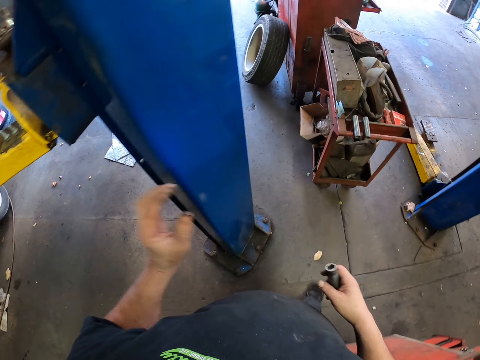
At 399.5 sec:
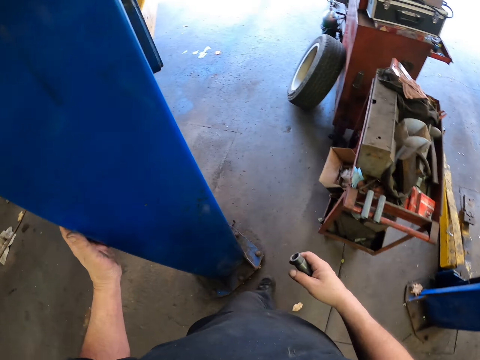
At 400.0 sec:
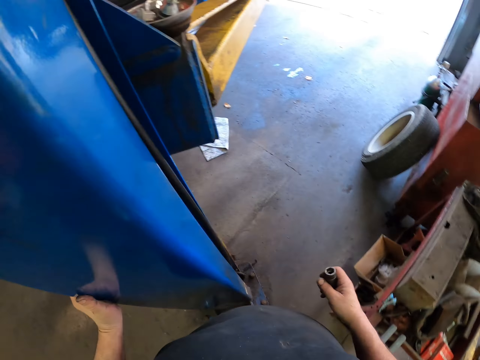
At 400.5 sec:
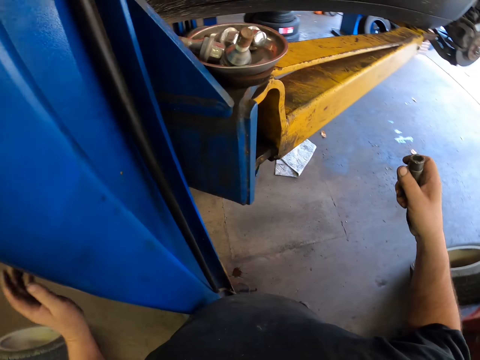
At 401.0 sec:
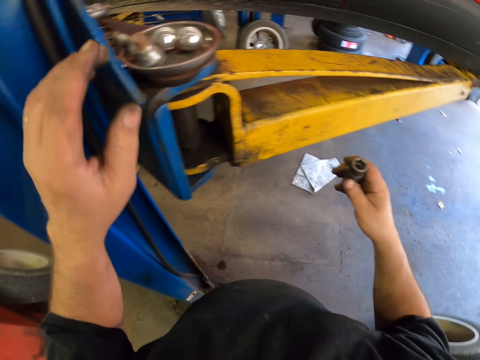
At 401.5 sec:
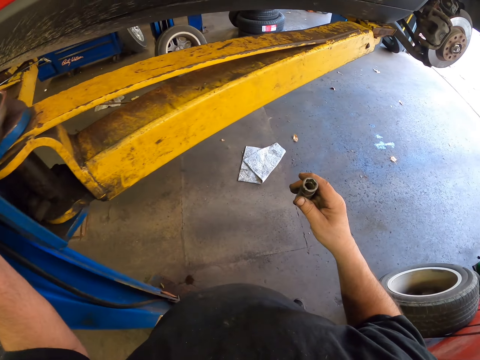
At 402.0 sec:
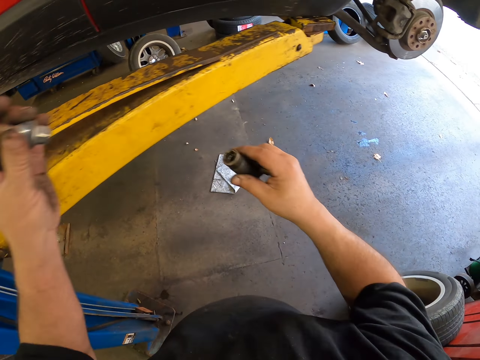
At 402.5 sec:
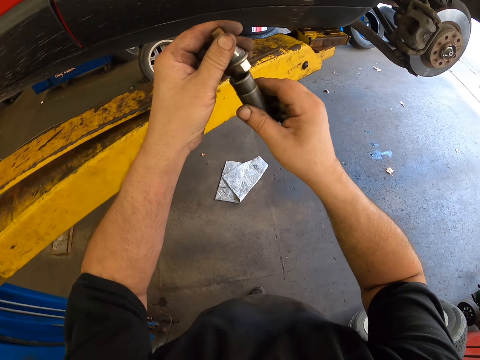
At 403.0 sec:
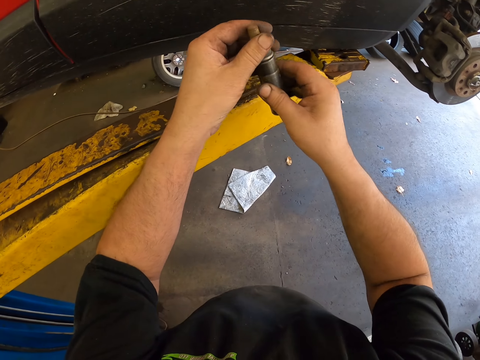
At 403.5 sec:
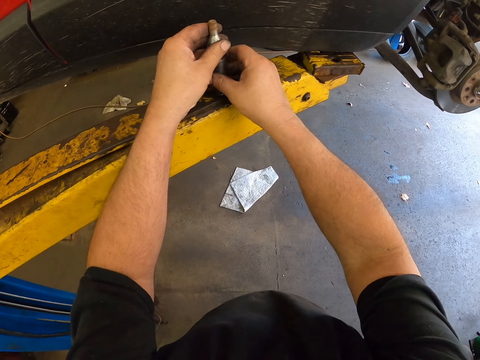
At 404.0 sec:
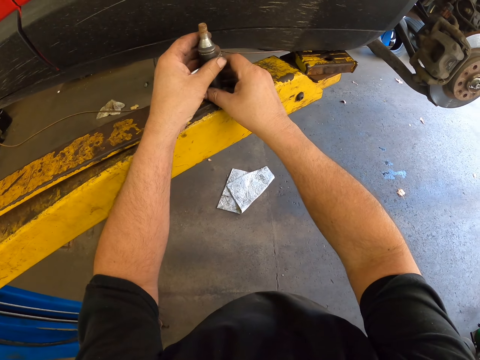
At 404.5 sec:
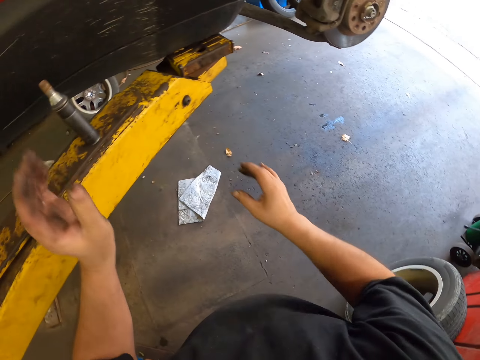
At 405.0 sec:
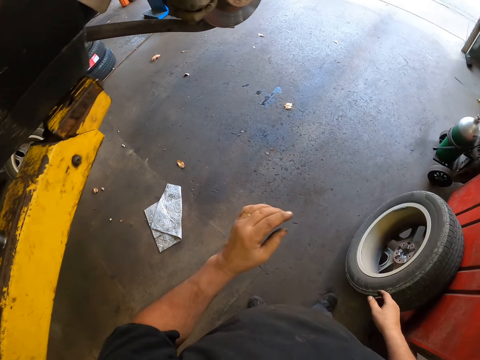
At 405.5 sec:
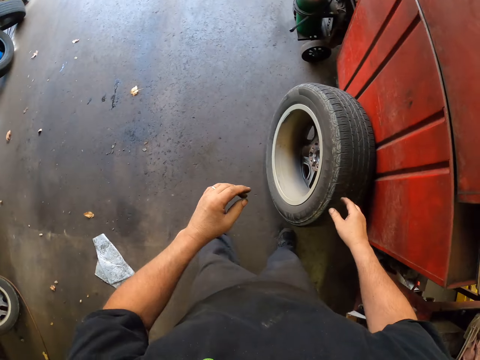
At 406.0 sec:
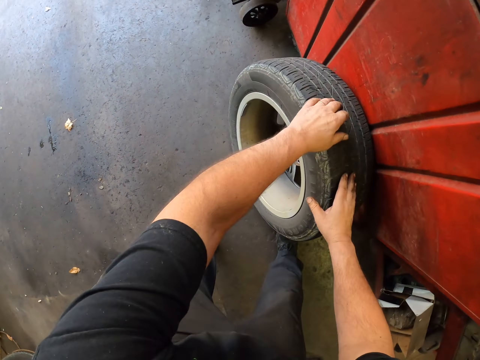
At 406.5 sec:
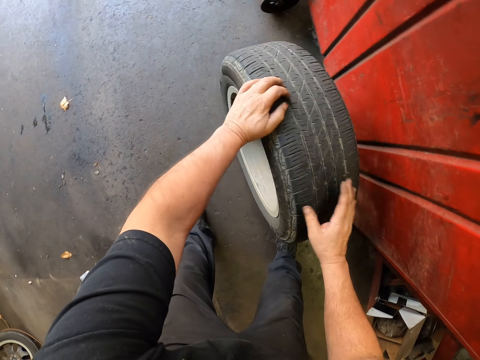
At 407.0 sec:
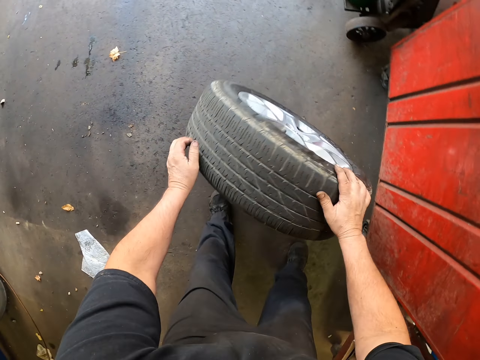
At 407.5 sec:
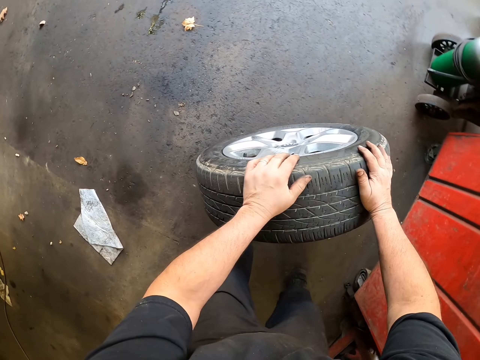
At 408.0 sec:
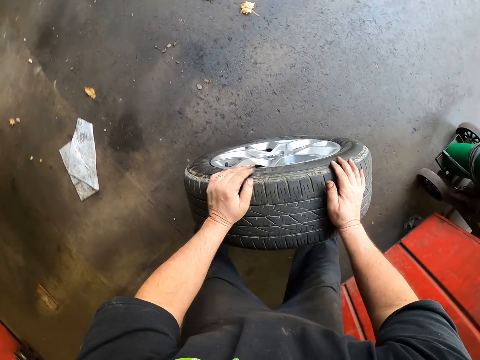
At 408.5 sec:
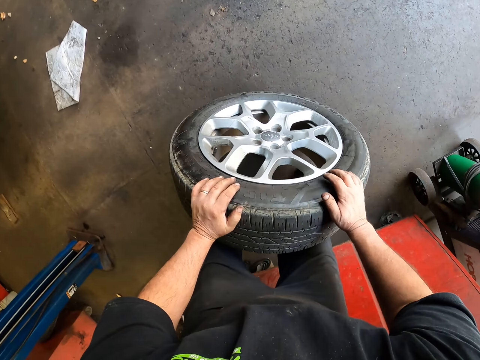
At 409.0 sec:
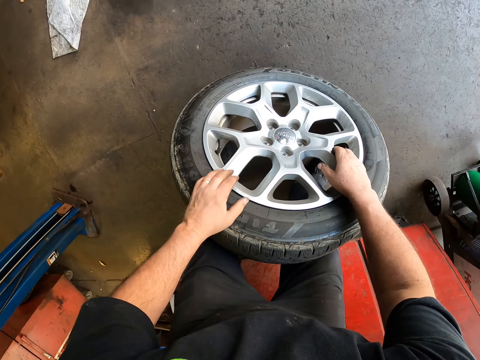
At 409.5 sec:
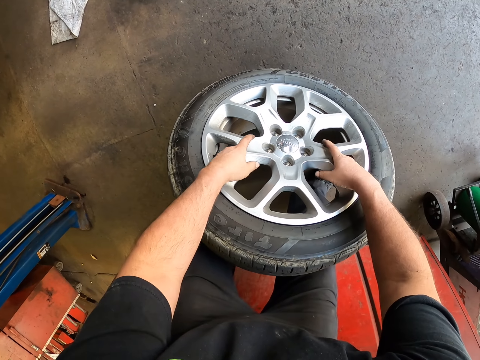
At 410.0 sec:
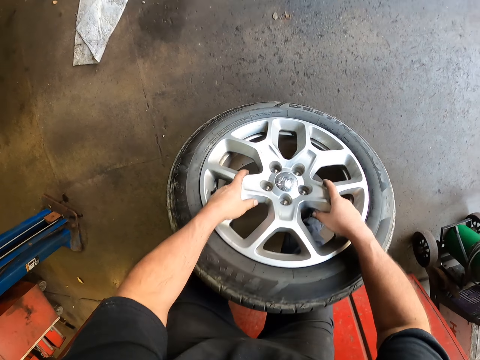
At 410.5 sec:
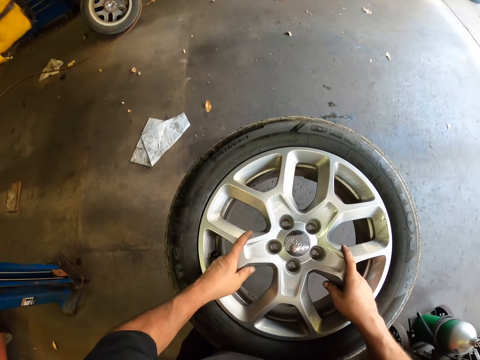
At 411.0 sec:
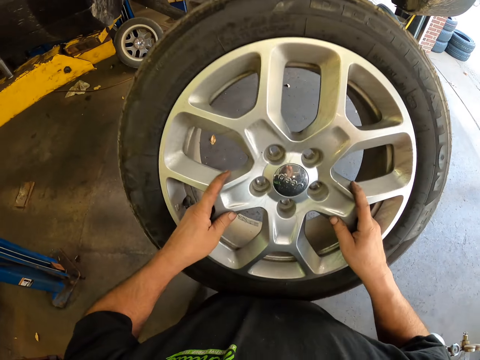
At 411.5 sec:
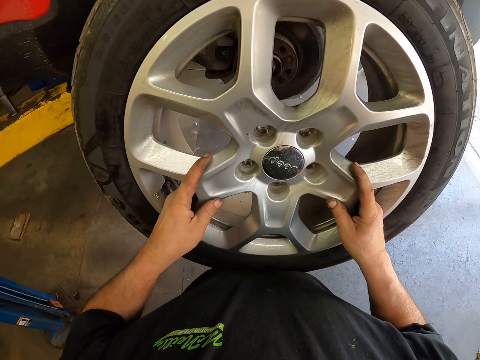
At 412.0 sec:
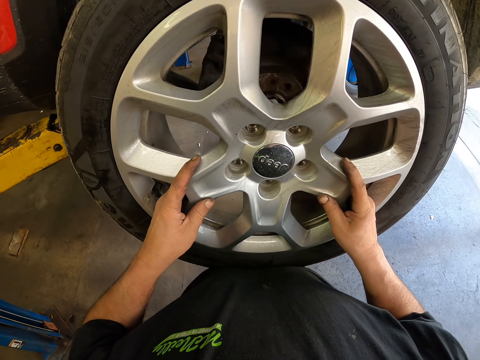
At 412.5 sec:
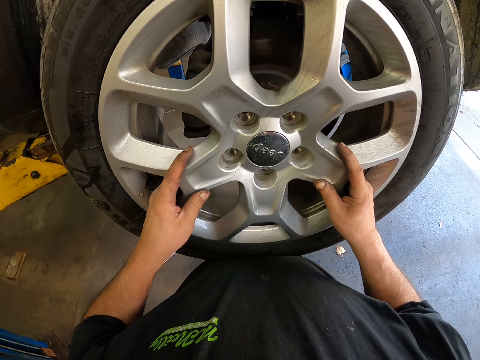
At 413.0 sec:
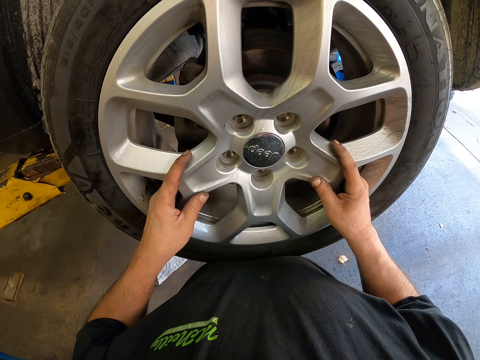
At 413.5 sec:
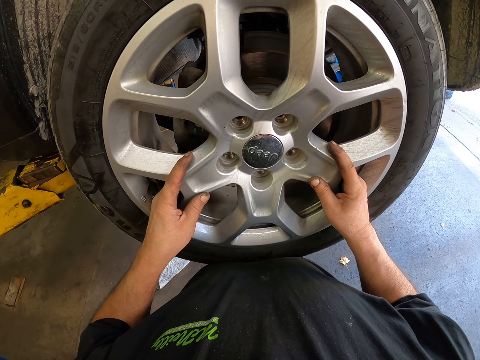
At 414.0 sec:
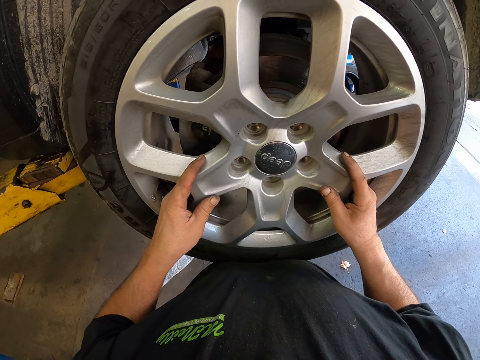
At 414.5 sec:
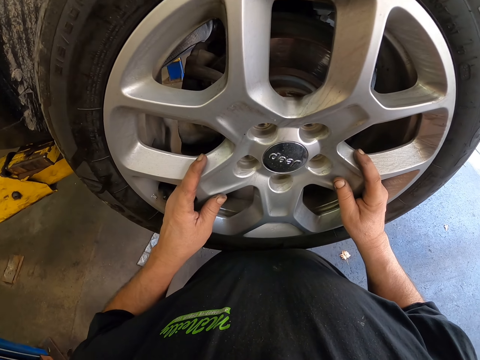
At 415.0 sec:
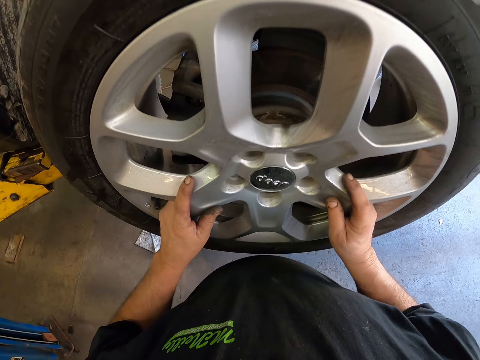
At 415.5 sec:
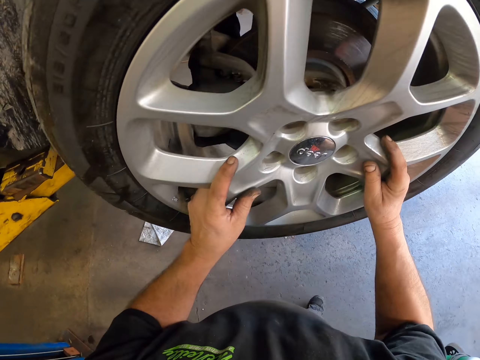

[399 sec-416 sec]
The camera wearer picks up a lug bolt. They put the lug bolt in the lug socket. They fix something with both hands. They put the lug socket on the metal. They move a tire with both hands. They pick up the tire. They put the tire on the wheel hub.

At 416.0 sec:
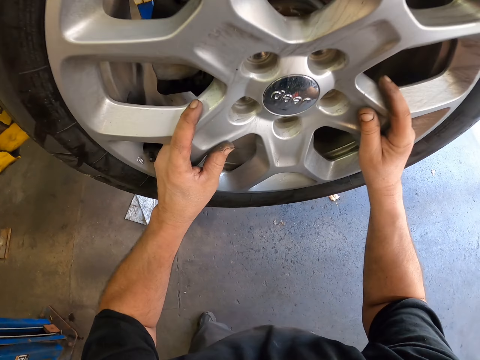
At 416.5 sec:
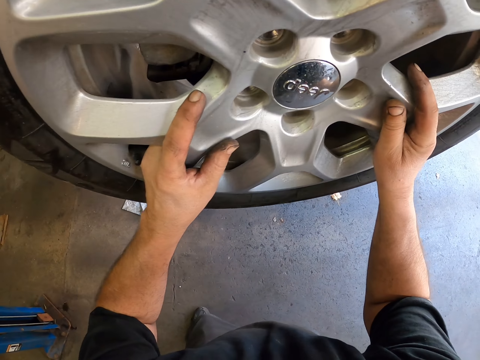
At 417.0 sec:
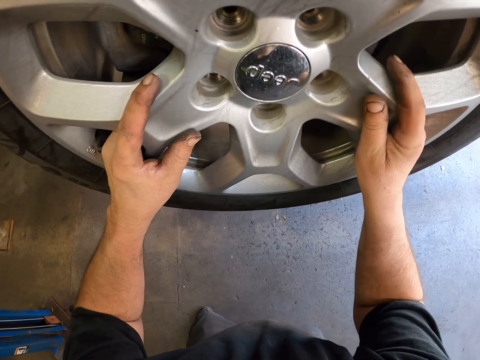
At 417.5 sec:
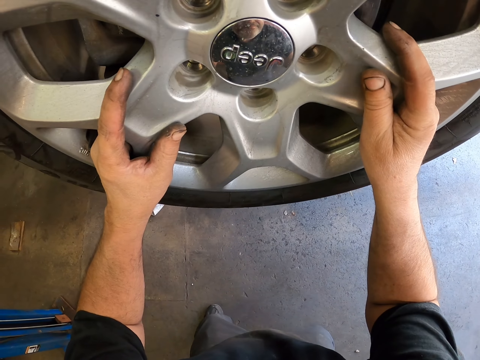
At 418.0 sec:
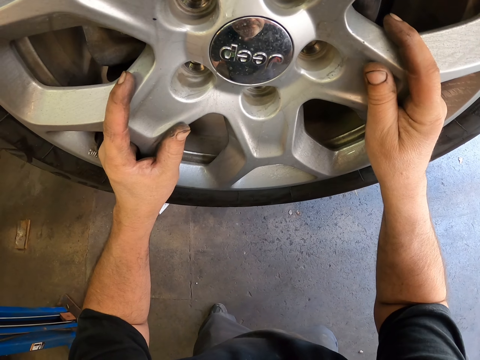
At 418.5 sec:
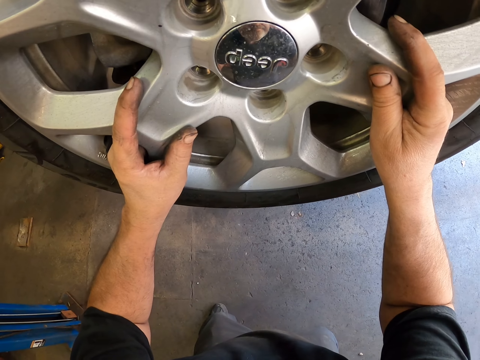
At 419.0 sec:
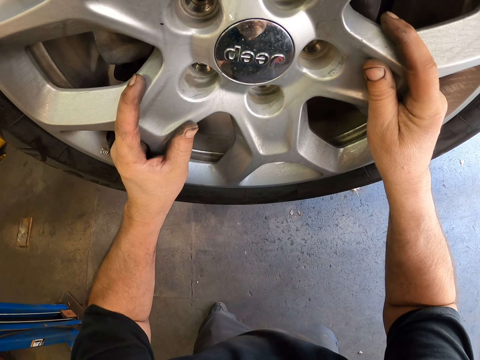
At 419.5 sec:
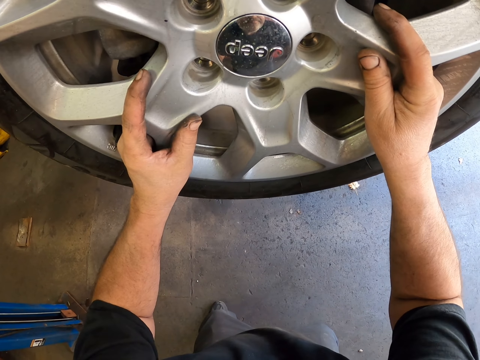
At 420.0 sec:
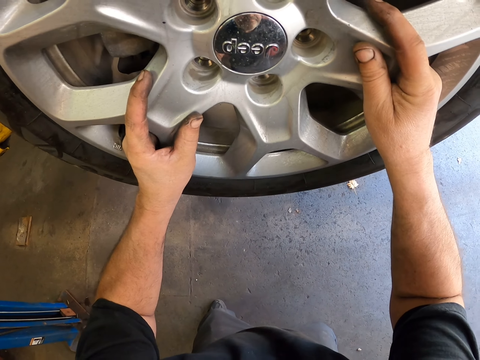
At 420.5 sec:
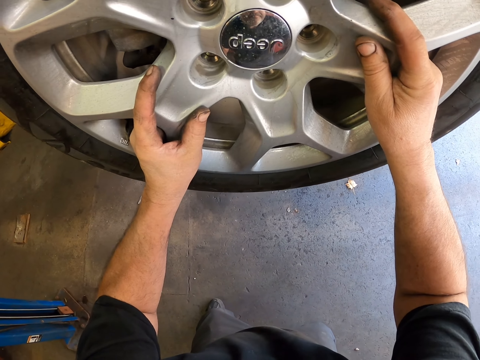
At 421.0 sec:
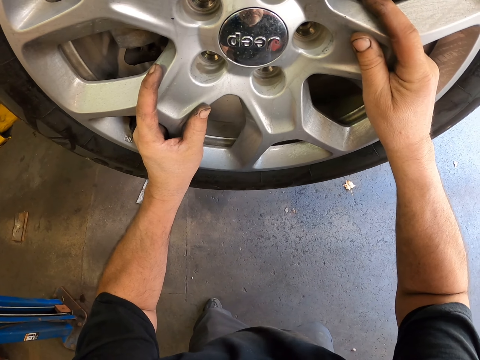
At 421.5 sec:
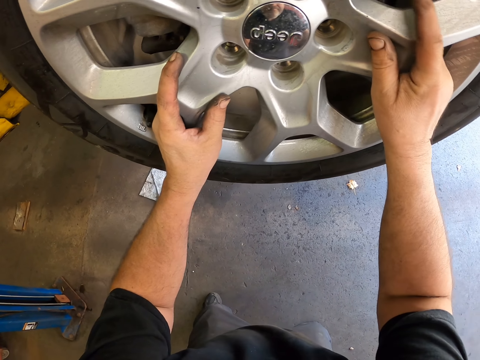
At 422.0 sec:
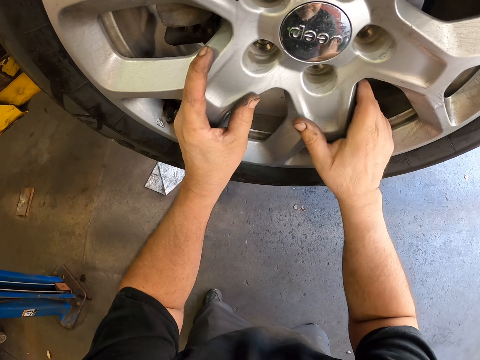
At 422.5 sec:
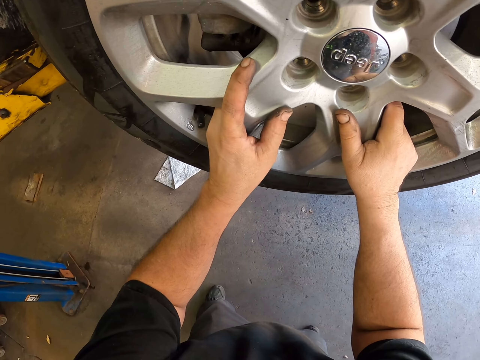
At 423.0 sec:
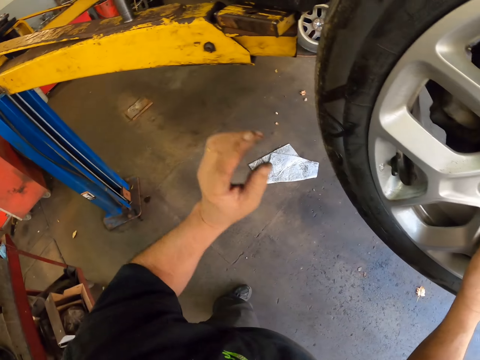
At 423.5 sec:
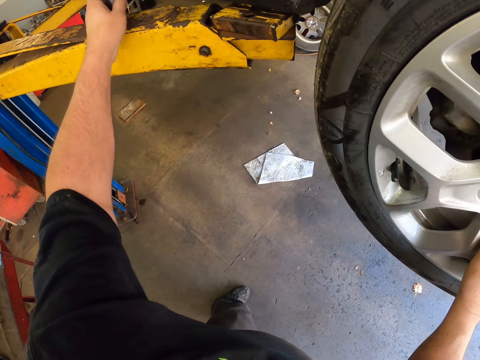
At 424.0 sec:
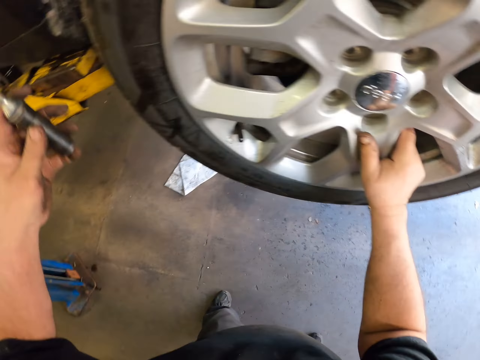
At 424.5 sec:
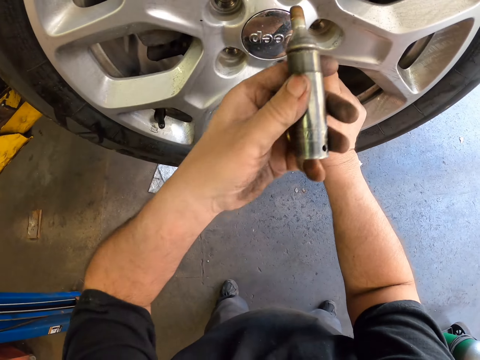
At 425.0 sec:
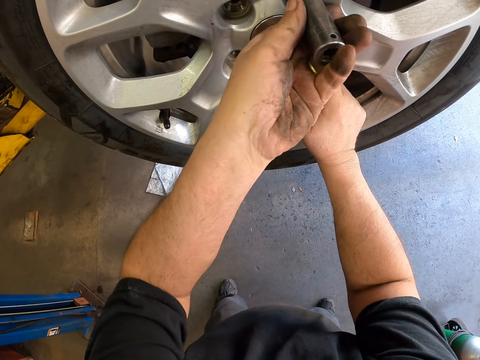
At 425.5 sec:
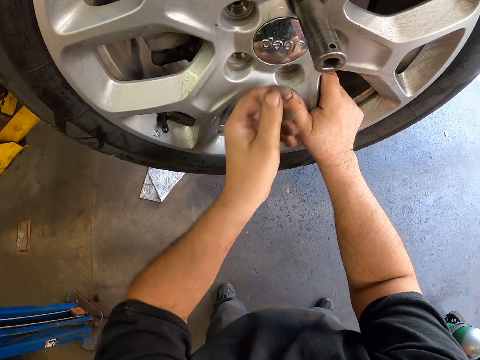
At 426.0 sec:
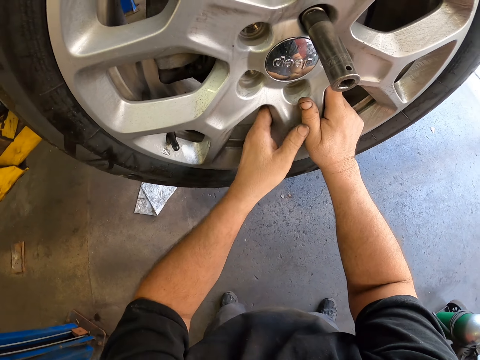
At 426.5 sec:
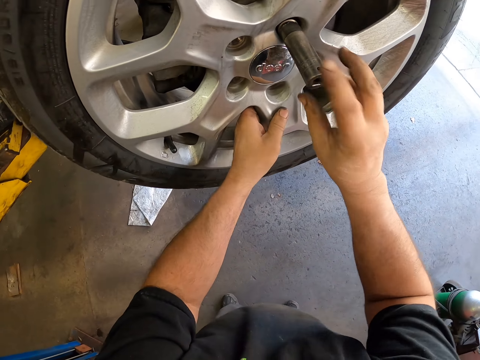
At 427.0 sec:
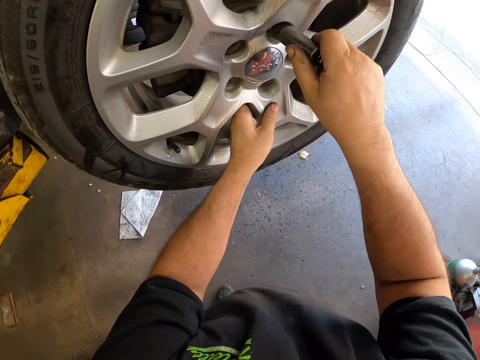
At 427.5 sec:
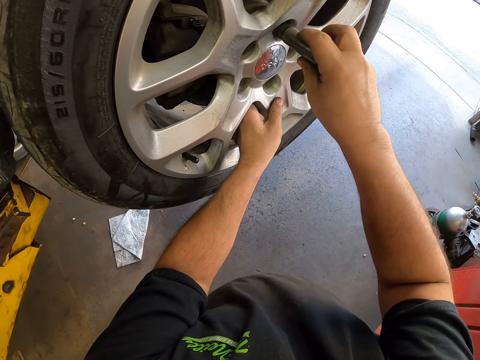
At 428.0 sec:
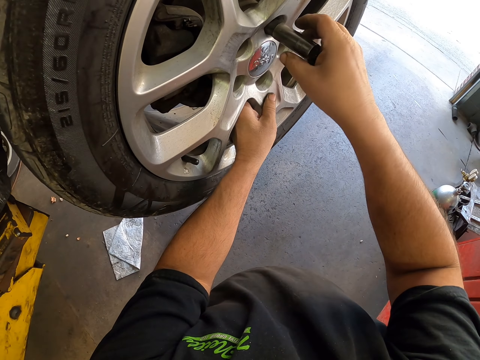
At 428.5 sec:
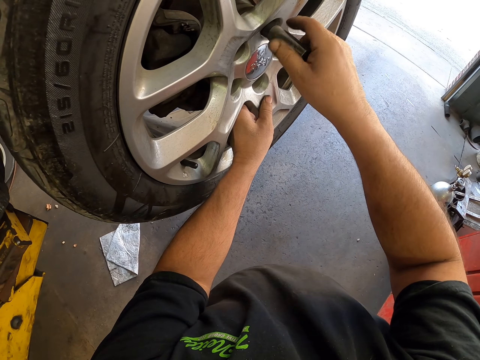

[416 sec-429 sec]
The camera wearer fixes the car tire with something. They pick up the lug socket and lug bolt. They put the lug bolt on the rim. They tighten the lug bolt.
